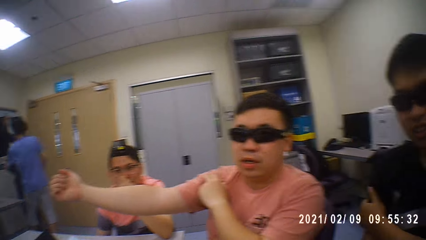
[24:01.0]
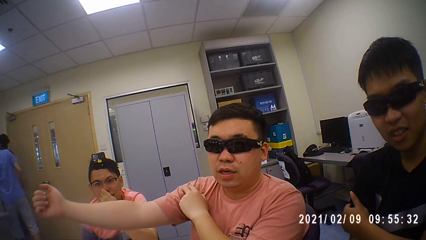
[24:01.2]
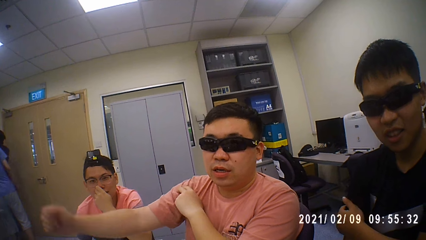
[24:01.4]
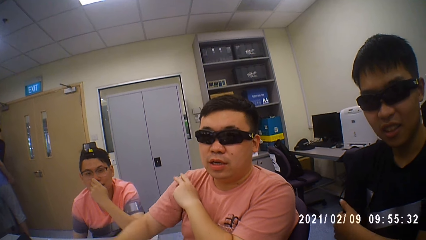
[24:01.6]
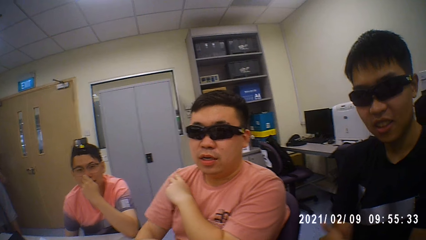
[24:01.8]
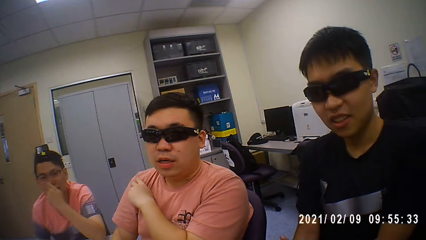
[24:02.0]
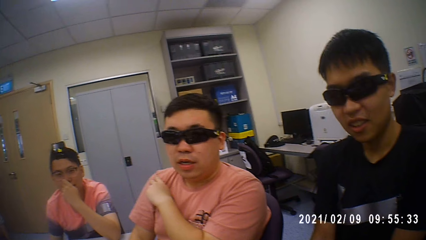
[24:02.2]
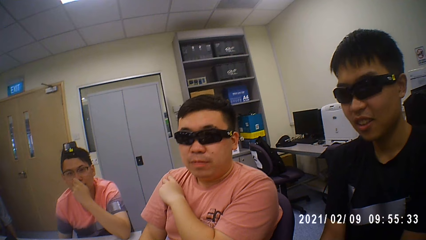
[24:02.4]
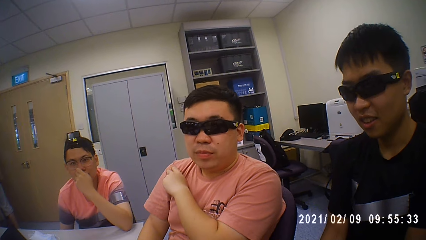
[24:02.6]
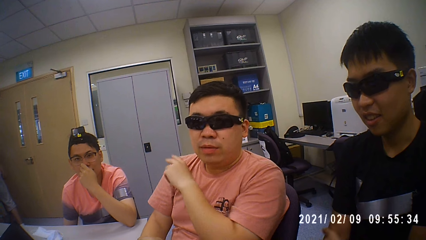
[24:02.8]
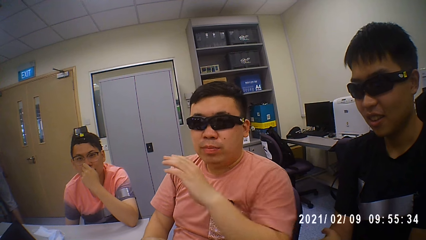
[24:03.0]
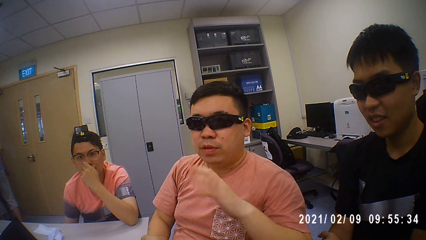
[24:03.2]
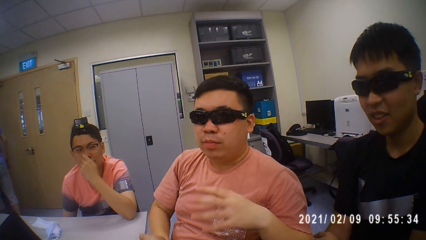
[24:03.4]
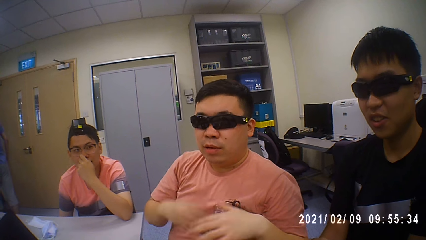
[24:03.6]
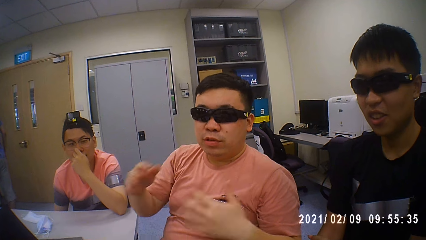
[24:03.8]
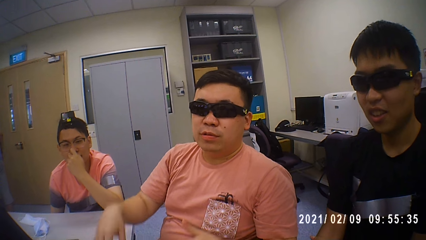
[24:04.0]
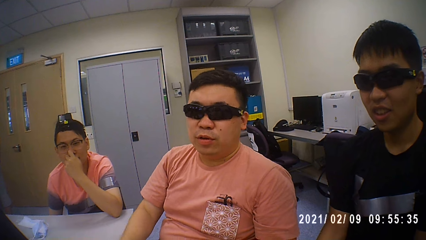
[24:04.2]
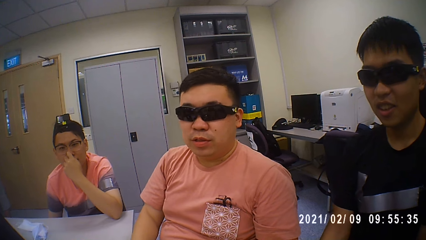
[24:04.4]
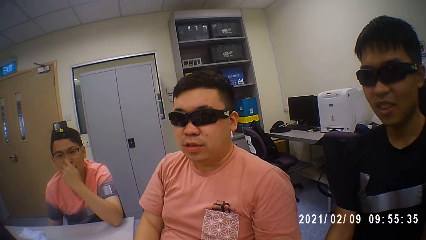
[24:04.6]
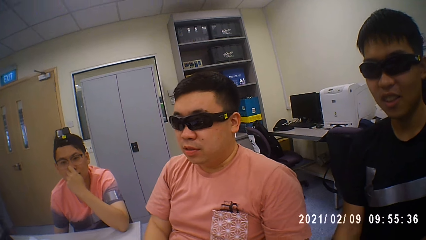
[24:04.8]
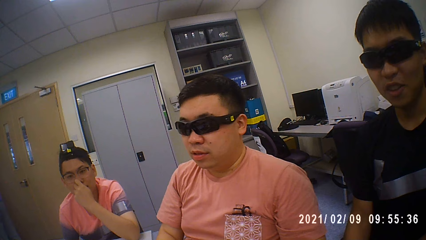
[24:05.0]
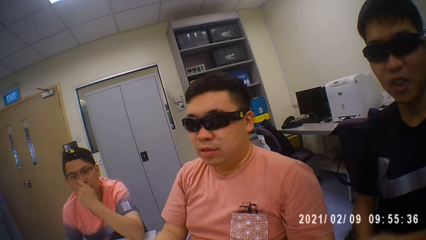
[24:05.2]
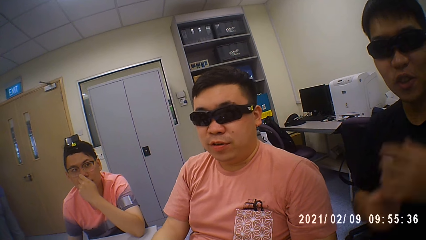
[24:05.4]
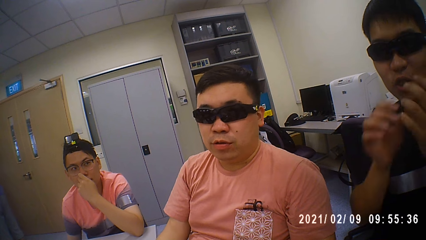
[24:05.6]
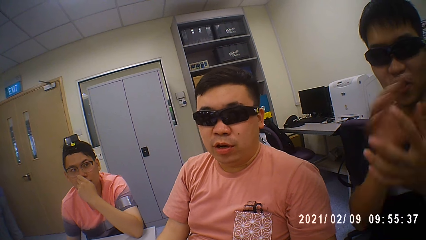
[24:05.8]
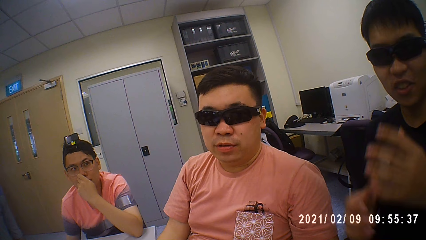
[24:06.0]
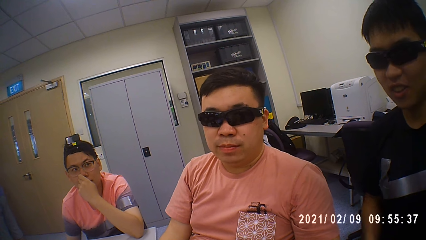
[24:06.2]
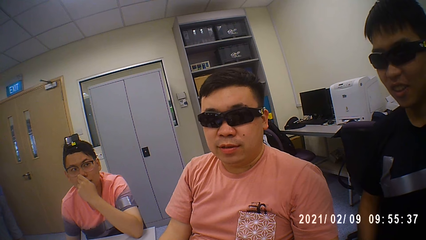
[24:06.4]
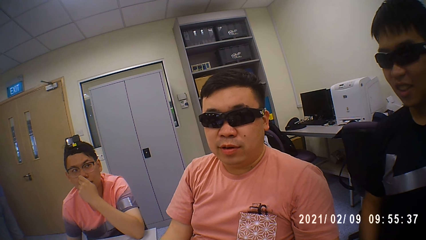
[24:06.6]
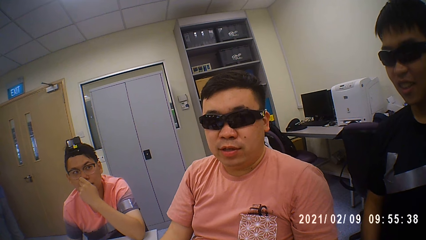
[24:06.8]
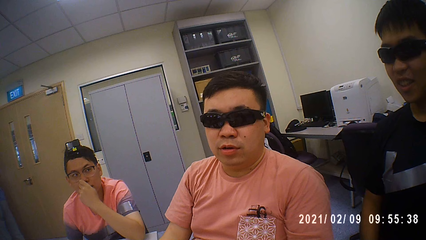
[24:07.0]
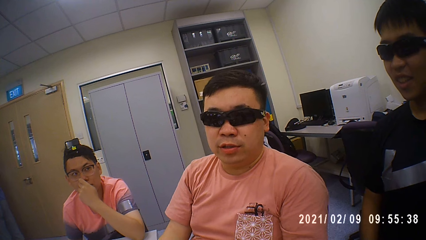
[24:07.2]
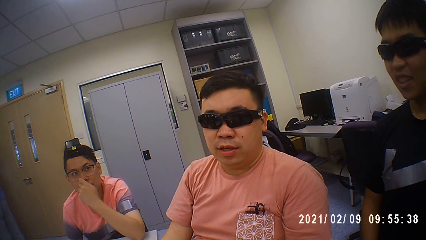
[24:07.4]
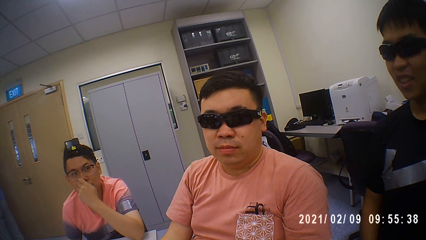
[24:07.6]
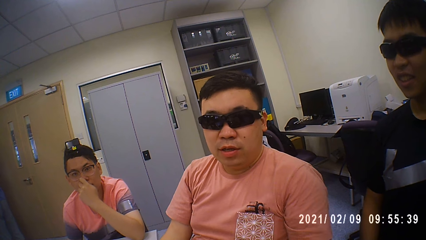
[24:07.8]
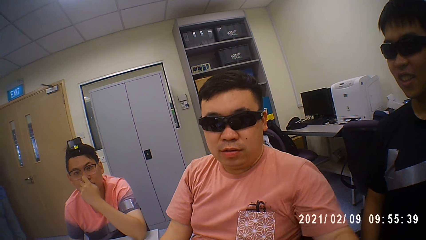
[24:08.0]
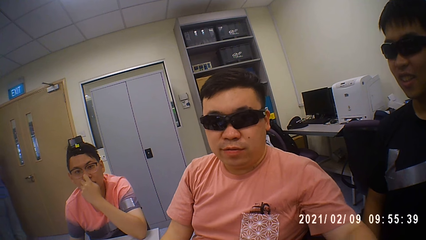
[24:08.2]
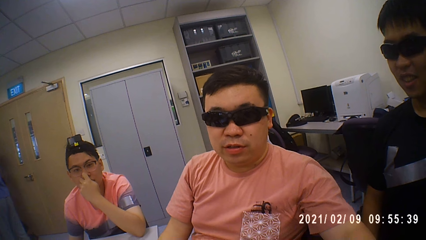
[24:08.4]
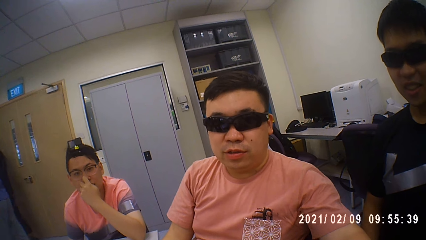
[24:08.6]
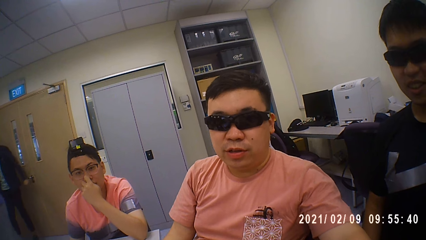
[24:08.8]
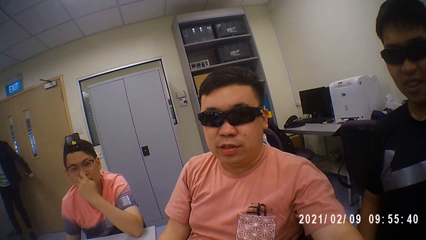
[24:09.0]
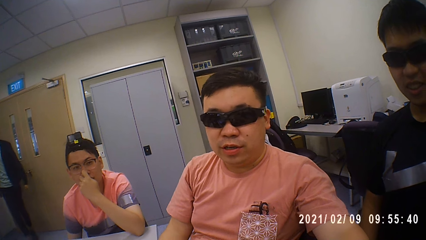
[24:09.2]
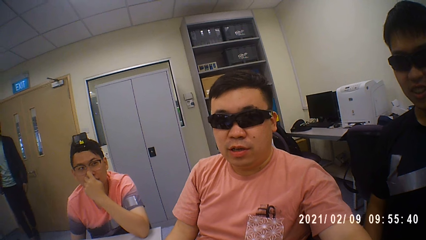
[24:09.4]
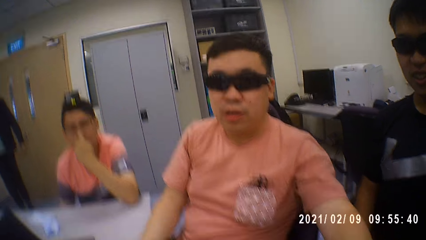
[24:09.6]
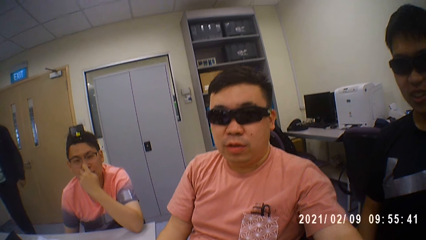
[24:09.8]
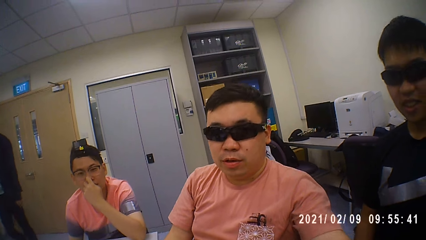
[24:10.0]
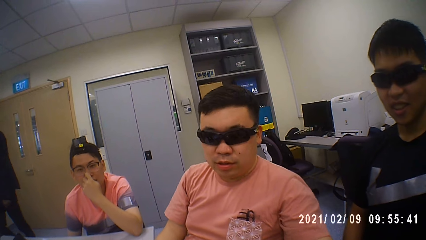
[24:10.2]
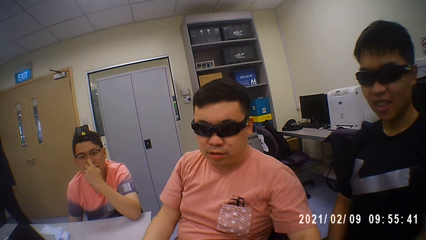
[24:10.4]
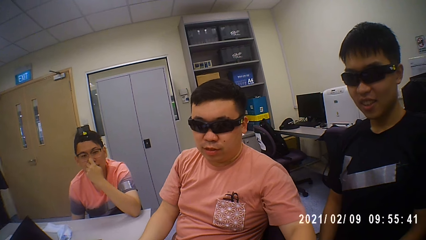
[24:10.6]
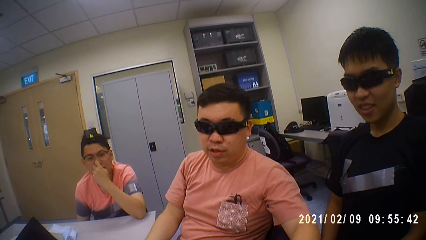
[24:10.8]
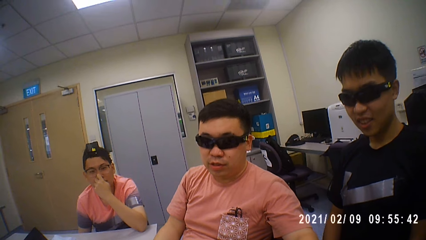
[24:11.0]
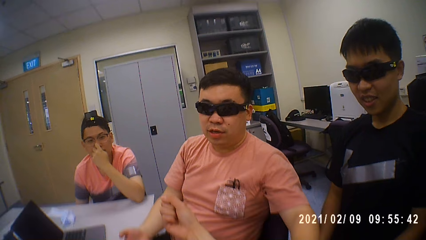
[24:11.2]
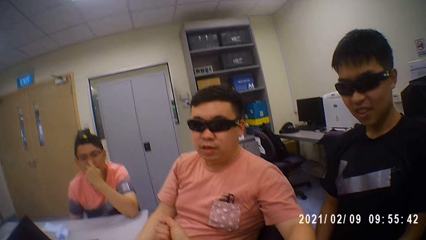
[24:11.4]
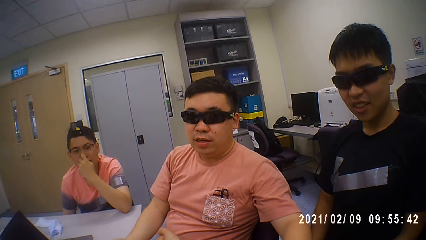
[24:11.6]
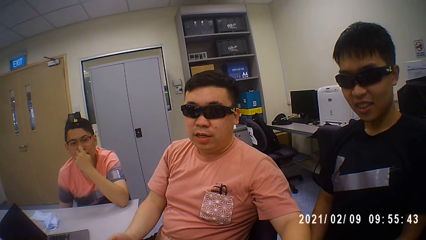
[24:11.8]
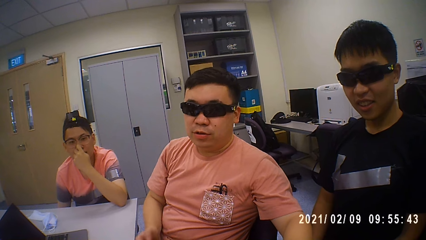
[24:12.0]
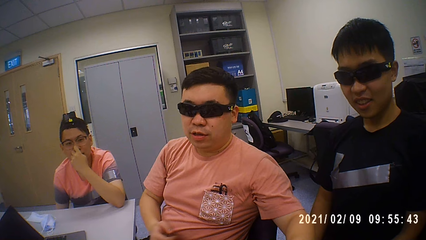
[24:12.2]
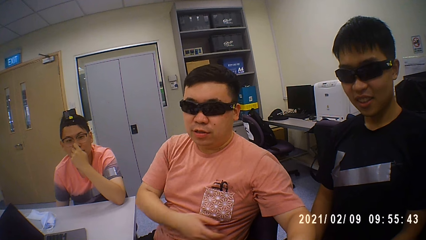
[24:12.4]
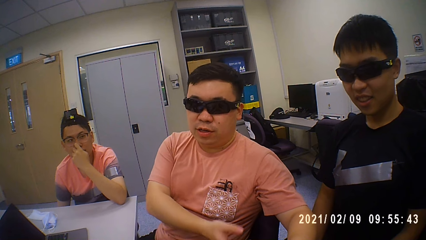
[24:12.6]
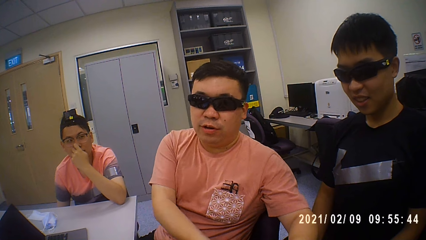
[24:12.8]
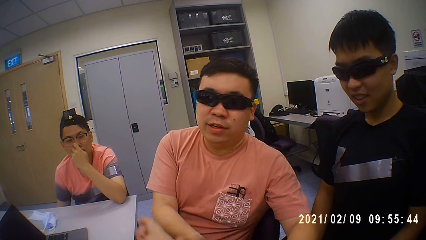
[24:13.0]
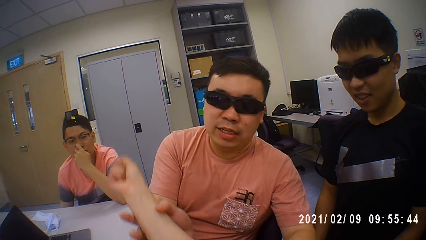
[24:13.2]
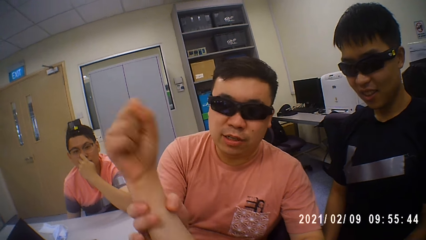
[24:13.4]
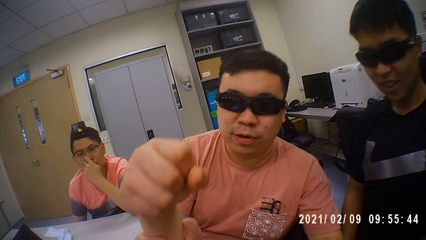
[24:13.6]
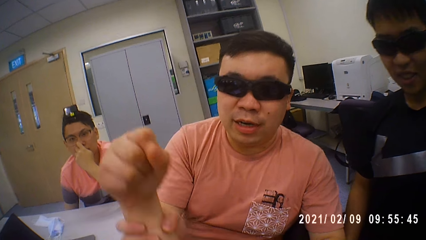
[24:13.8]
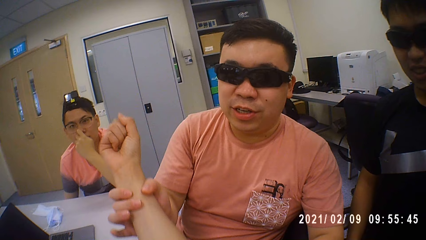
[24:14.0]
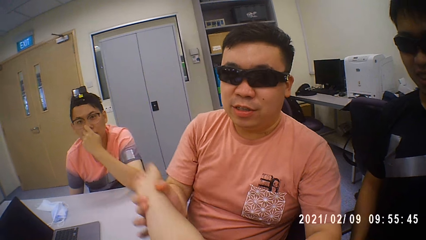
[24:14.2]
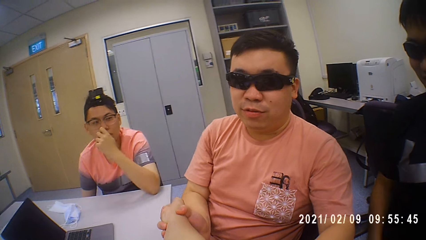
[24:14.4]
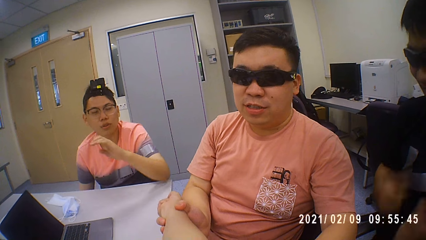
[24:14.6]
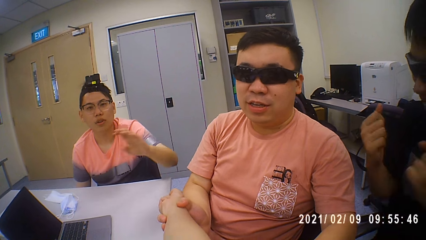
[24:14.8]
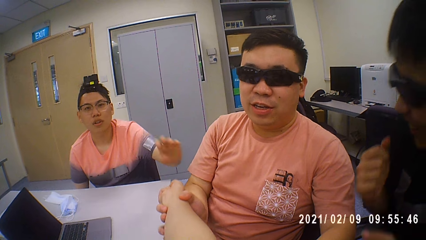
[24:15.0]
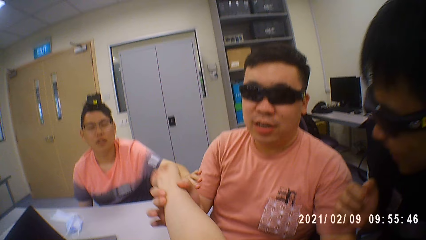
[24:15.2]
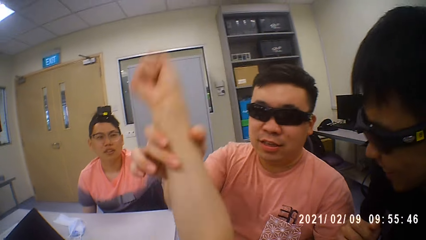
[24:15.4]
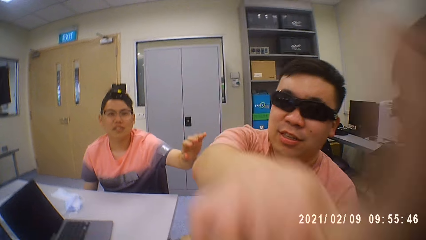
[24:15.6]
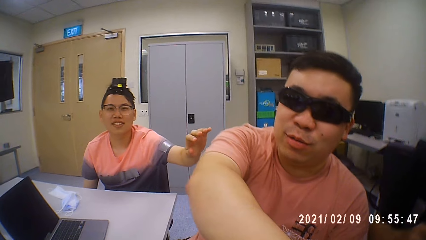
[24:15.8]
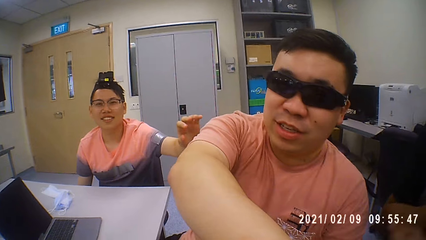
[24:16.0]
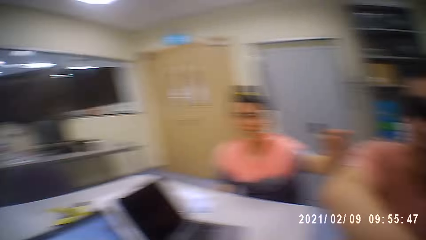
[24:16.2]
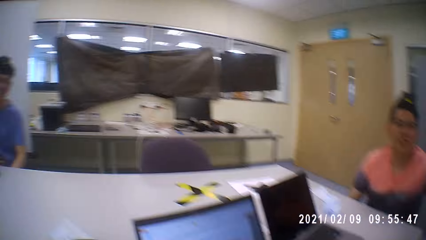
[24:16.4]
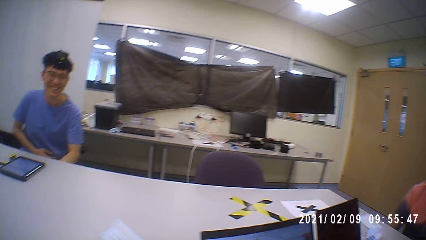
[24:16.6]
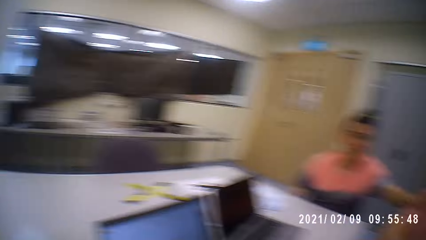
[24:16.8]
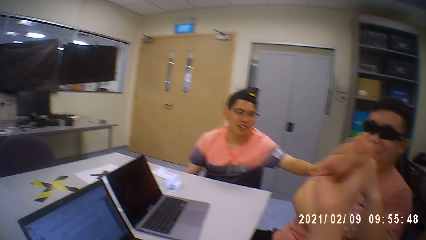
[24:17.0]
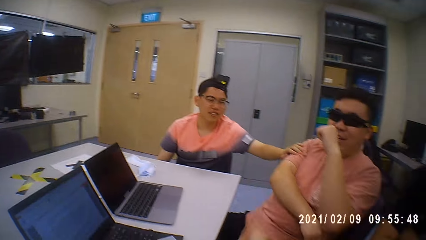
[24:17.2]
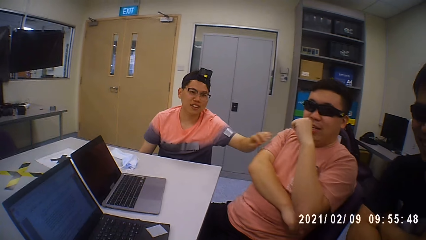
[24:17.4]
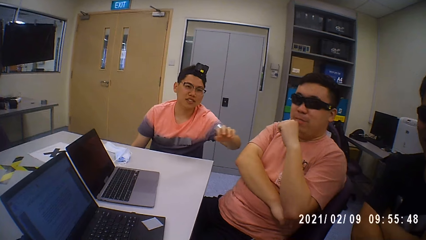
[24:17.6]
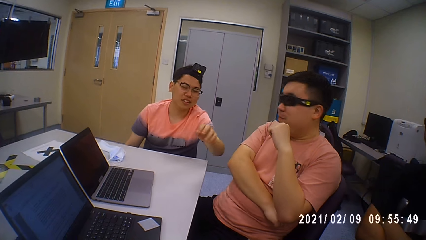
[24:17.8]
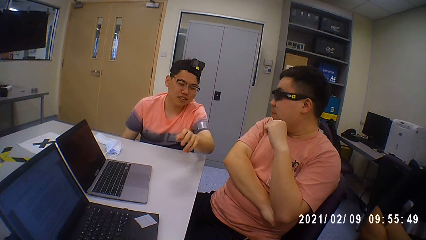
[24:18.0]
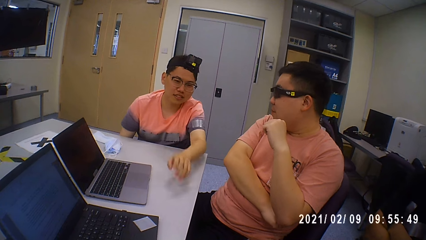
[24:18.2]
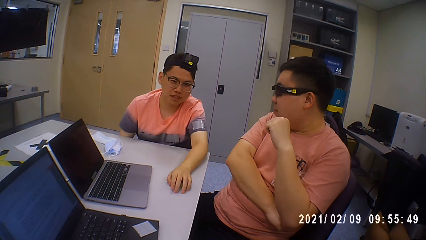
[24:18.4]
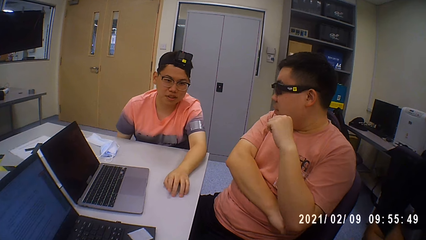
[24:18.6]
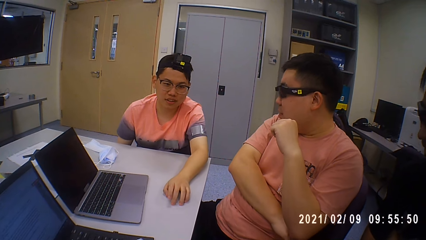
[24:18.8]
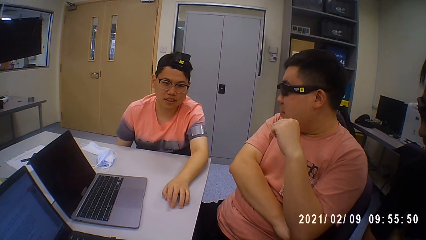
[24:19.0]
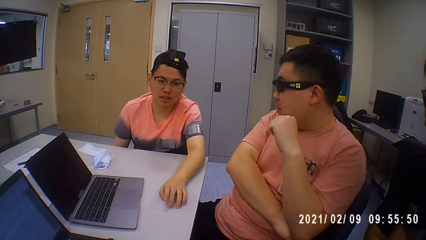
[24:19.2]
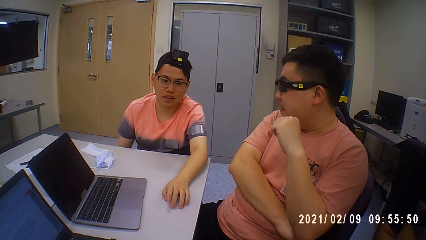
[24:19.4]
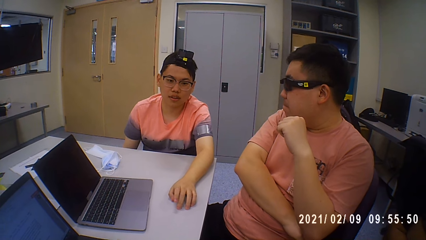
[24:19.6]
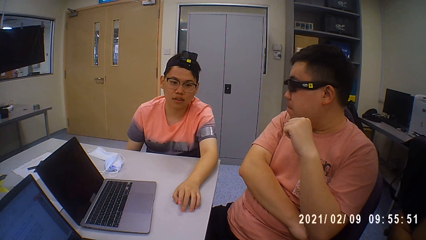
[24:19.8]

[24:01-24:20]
The camera wearer converses to three persons. A man talks with the group. The man folds the camera wearer's hand. The man holds the hand of the camera wearer. The camera wearer converses to the three persons. Another man talks with the group.
